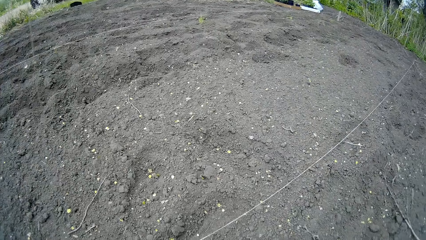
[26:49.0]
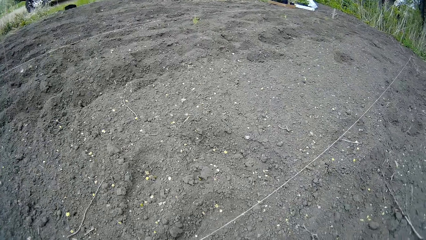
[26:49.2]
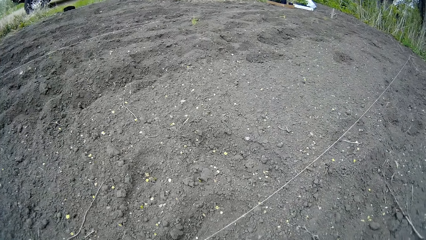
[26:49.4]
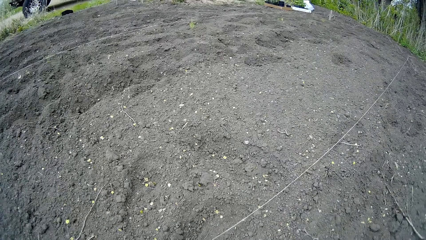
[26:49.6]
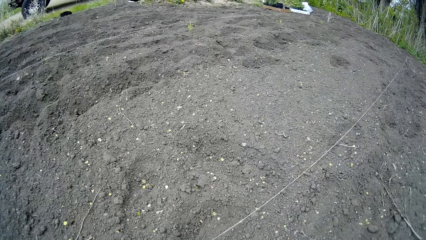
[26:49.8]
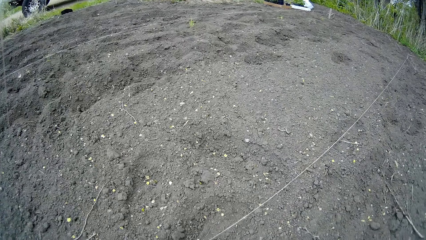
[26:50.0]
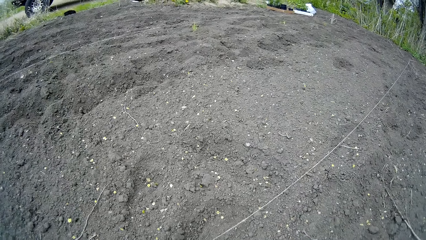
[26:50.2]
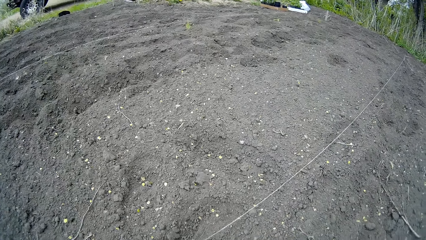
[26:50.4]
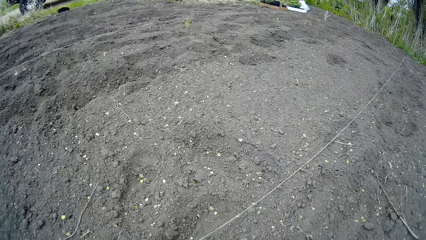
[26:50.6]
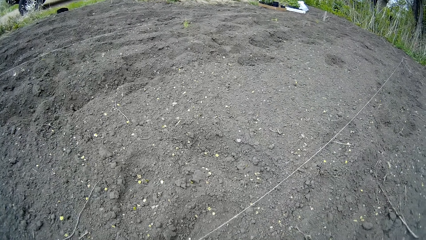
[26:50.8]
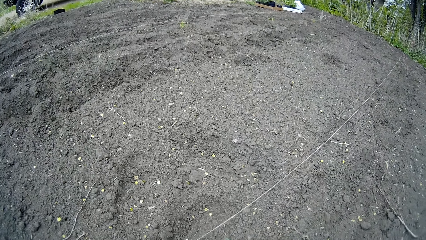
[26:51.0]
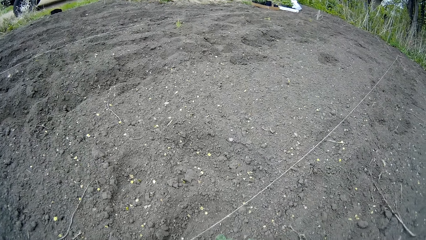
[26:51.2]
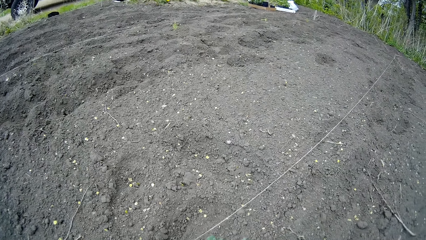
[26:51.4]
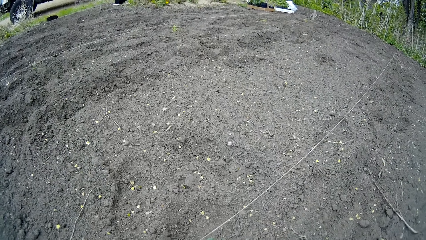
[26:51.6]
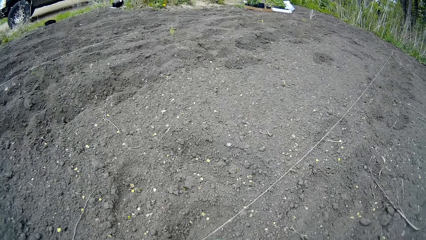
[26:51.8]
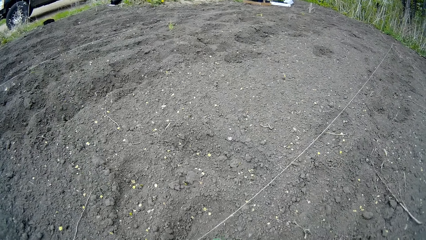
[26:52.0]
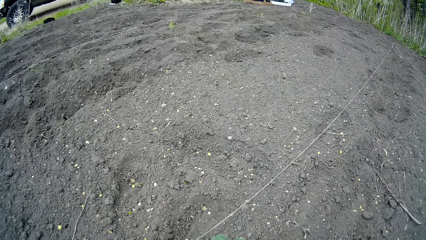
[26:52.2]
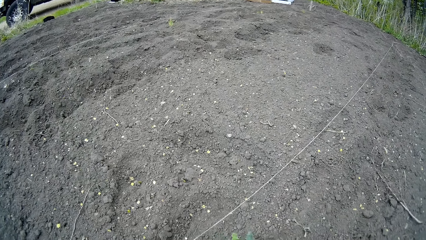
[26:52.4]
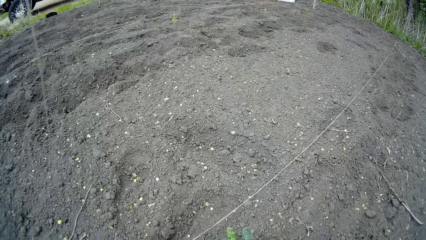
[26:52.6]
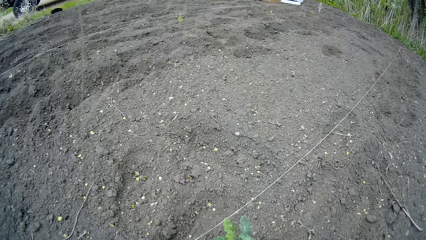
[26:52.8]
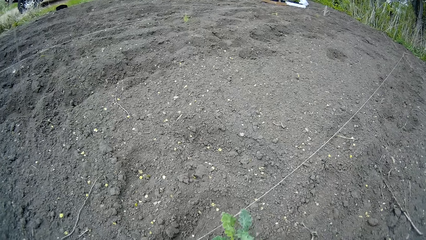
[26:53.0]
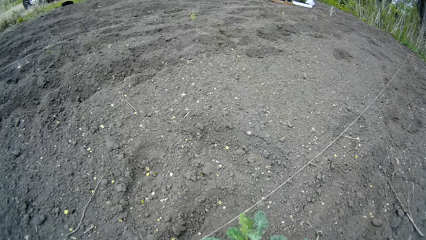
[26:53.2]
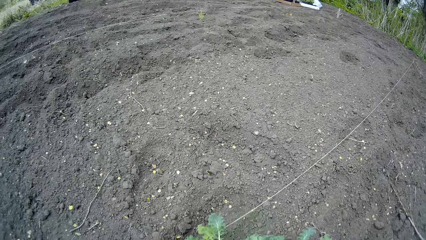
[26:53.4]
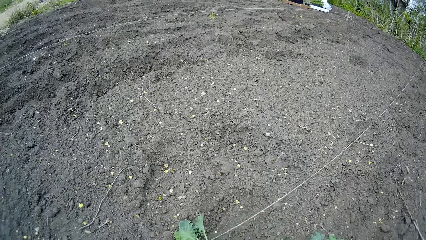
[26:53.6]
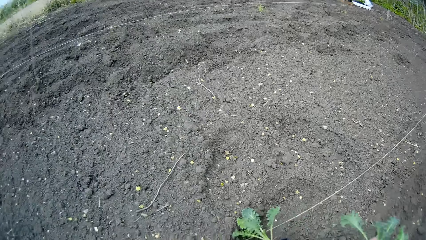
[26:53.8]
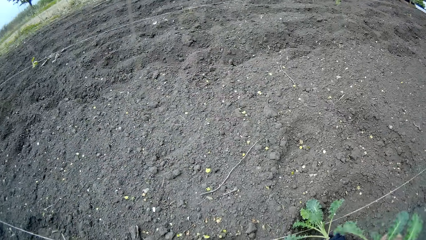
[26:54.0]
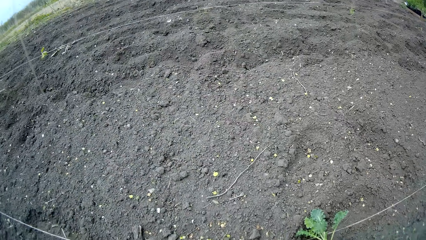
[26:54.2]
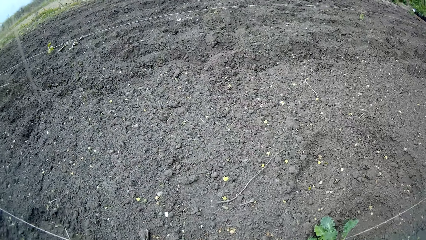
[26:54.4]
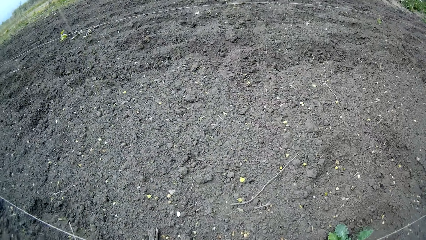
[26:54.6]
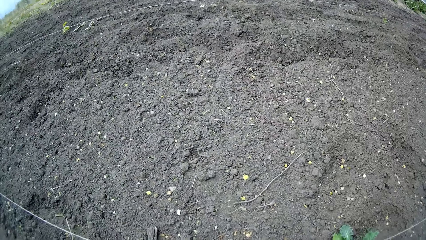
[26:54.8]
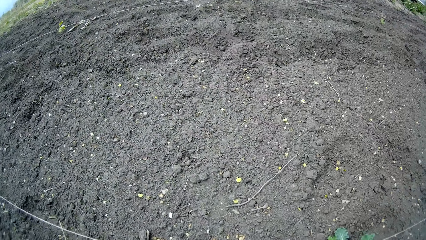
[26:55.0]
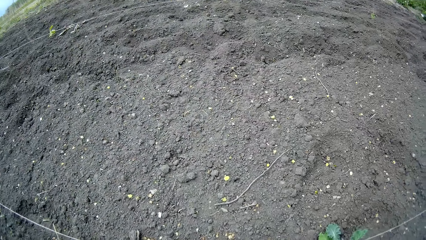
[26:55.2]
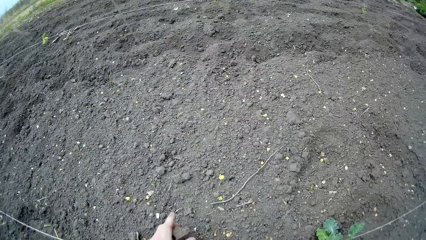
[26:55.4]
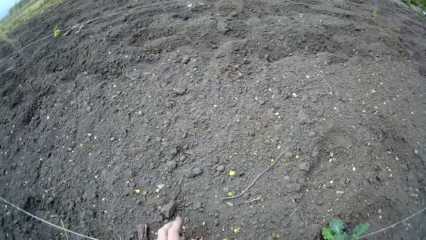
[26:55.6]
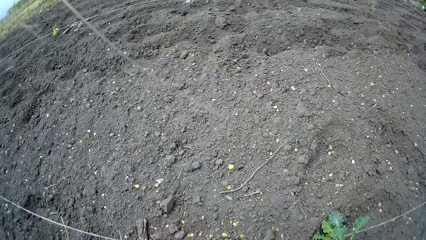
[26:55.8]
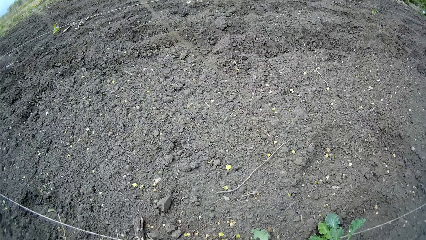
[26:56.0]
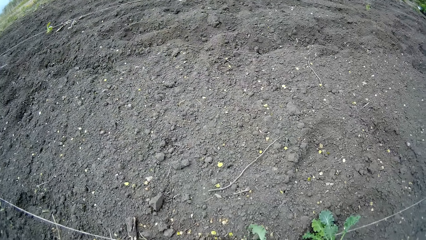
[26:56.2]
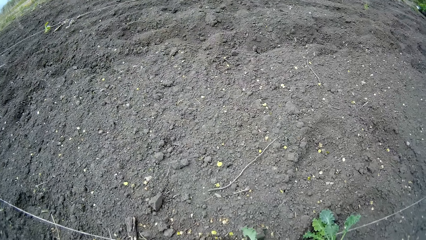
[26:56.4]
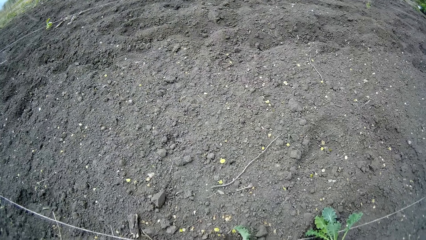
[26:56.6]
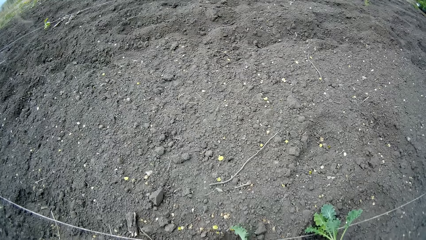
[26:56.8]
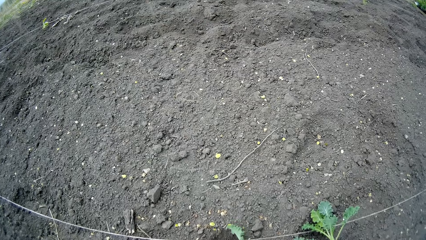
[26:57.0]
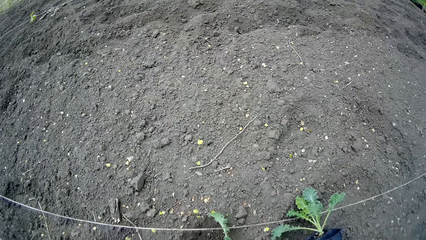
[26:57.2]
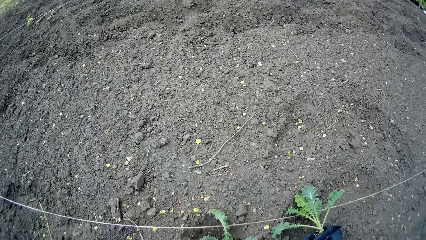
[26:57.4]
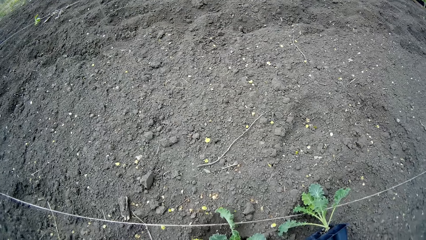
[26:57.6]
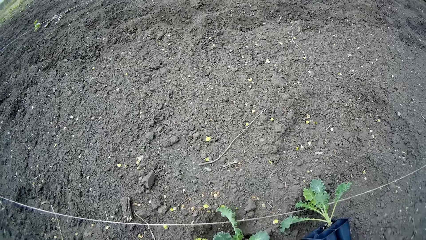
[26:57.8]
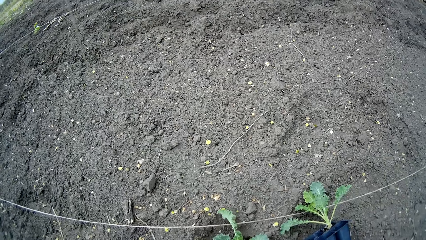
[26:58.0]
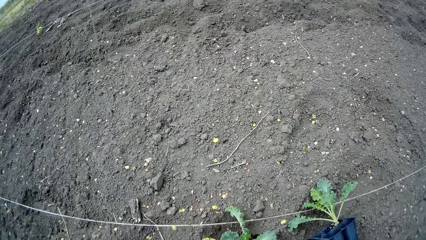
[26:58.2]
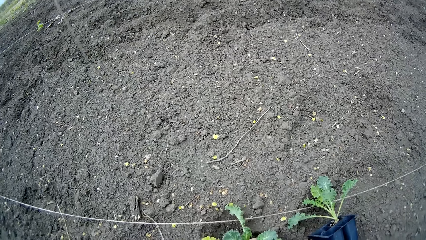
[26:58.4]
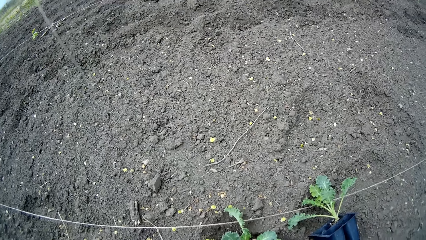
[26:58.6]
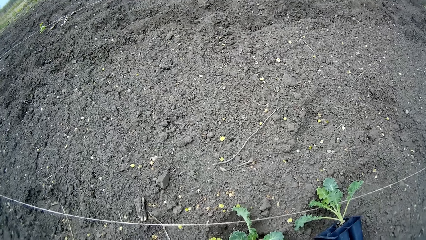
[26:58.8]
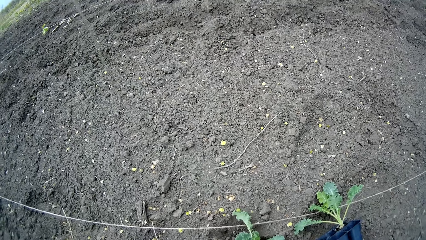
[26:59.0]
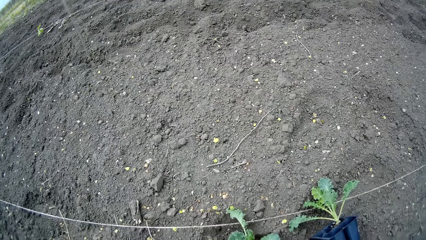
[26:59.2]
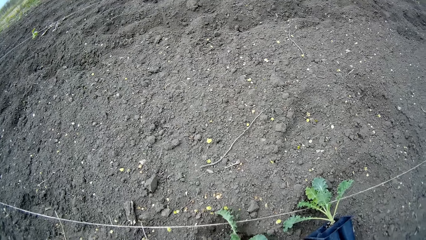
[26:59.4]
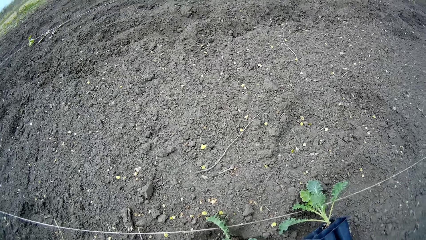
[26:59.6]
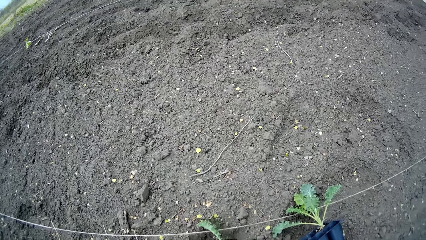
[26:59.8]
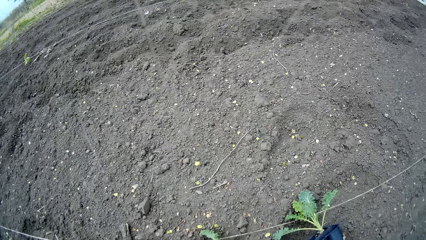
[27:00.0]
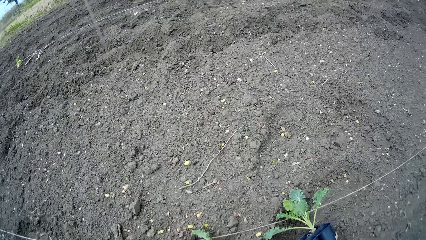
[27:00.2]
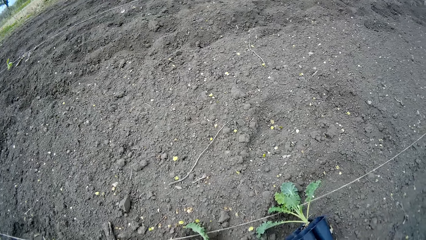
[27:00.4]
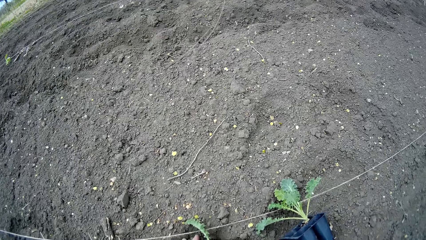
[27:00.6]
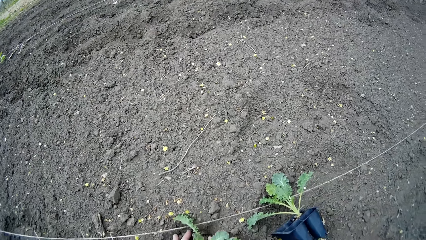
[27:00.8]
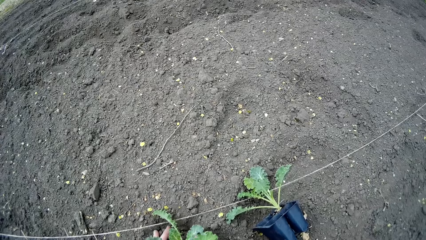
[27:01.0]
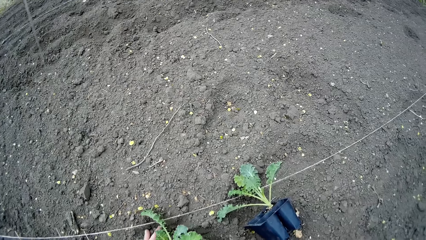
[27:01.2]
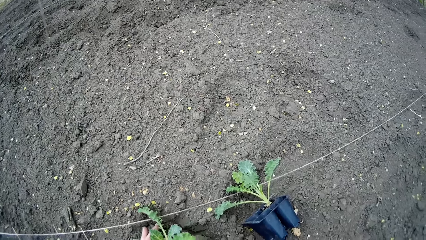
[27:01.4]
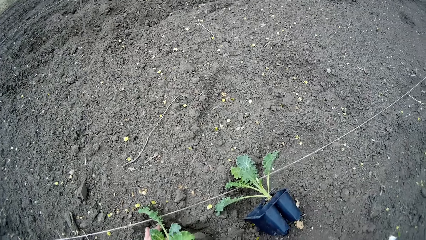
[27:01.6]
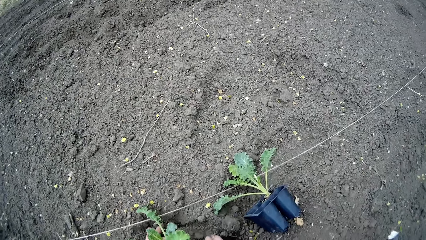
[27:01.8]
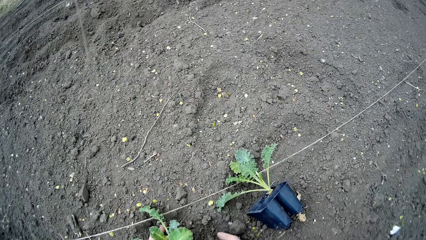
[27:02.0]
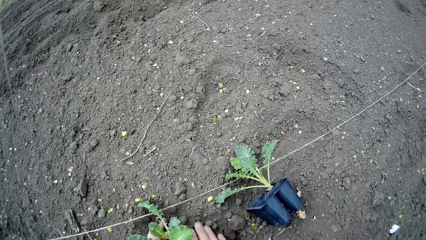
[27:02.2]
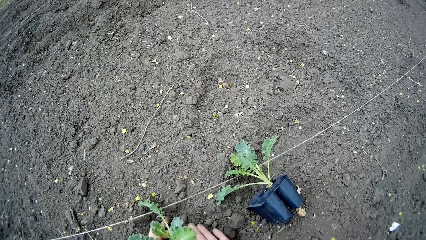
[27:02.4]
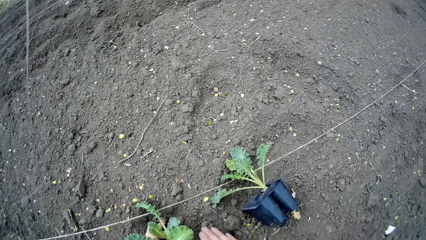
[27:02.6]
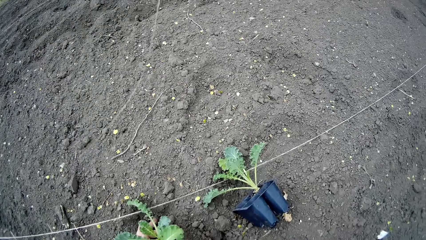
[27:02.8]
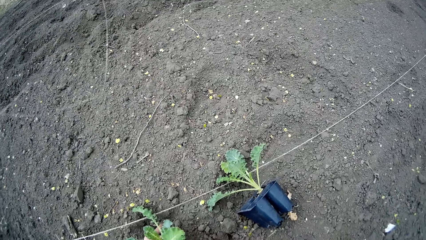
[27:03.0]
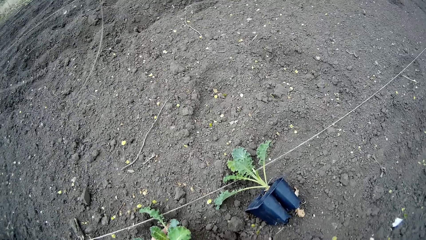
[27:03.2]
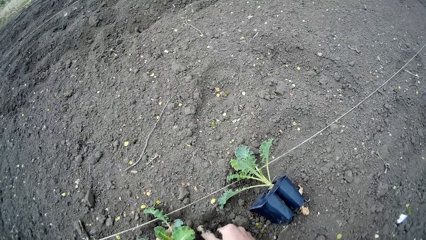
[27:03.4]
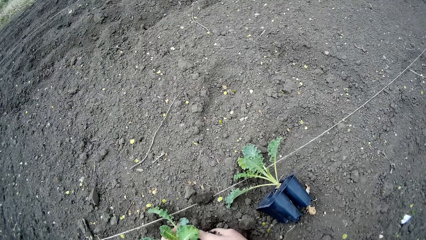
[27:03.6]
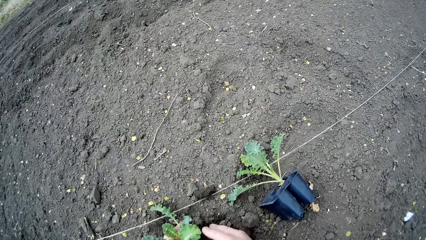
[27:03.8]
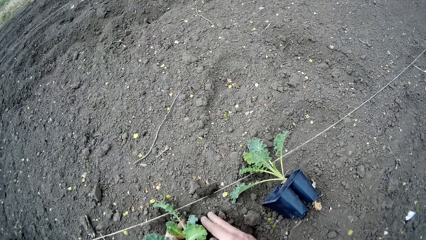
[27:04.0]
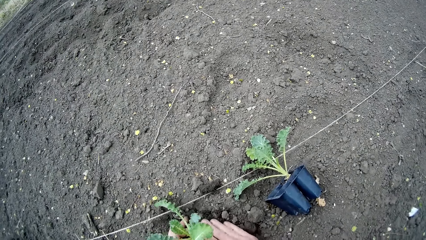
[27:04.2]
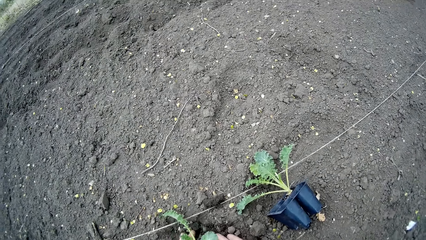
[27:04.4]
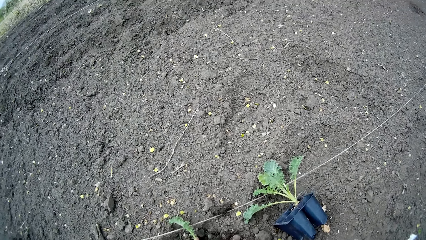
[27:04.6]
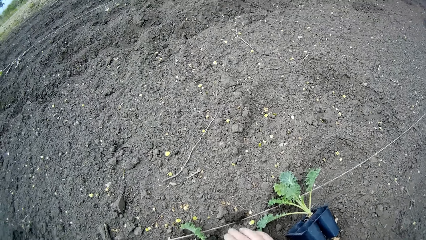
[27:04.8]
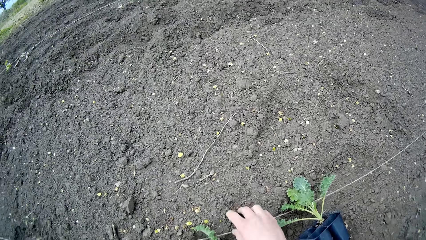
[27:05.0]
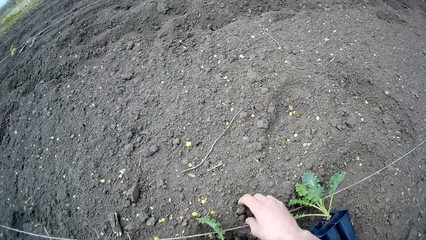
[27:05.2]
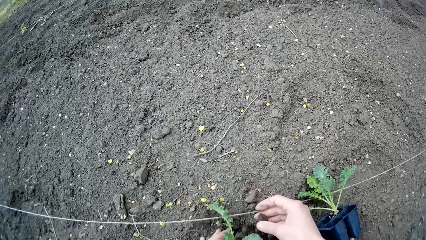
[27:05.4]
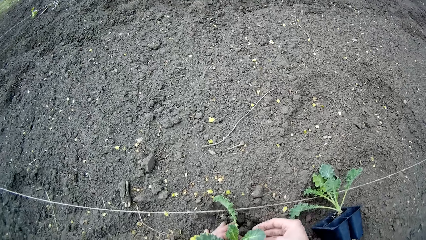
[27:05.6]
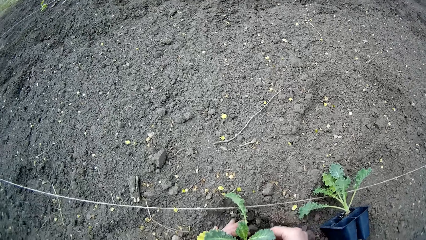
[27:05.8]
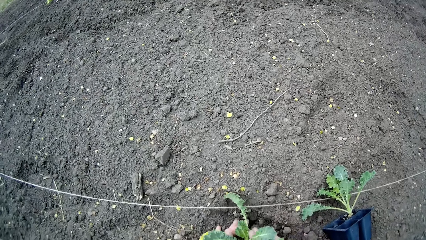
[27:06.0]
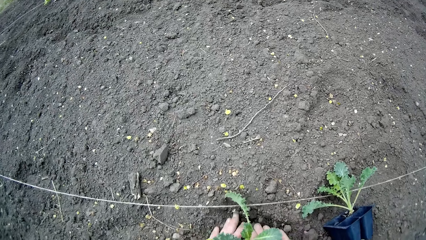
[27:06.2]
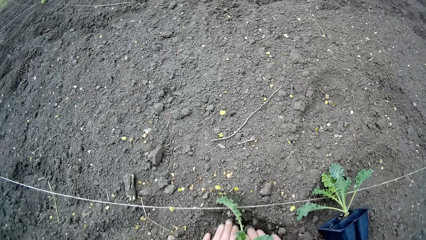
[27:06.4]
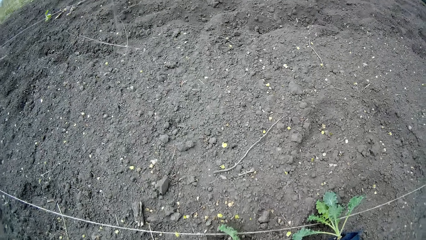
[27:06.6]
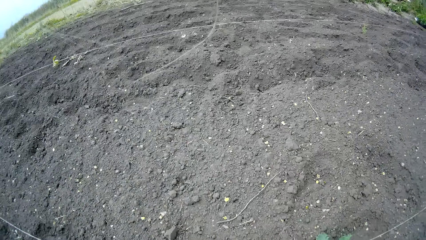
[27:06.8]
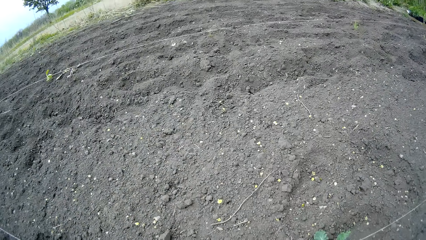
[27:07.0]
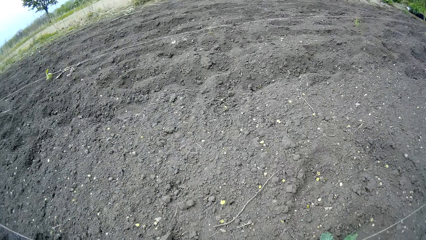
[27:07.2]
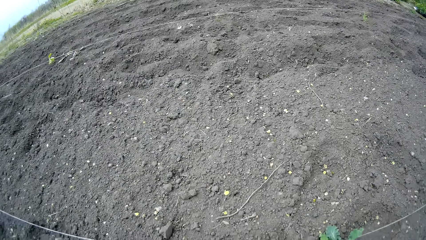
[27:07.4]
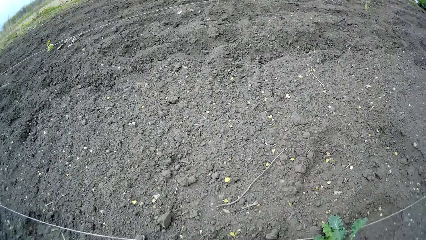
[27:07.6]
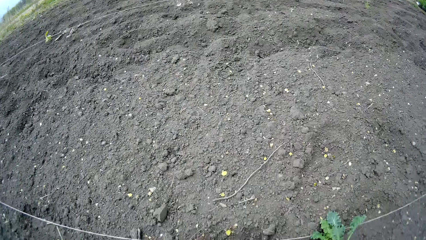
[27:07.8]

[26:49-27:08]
The camera wearer plants kale. They touch the soil. They plant the kale. They cover a plant hole with soil on the farmland with both hands. They throw a stone, pick the stone and plant the kale.
